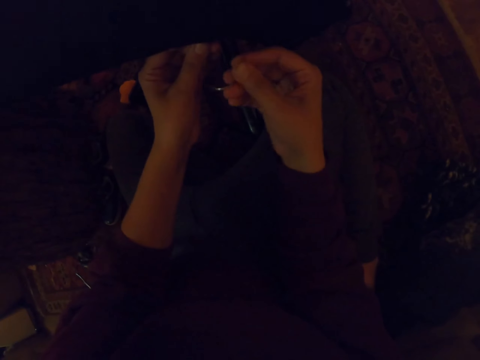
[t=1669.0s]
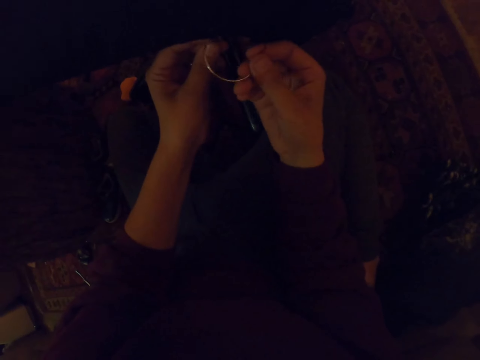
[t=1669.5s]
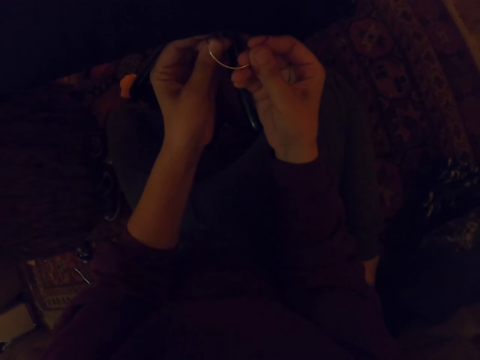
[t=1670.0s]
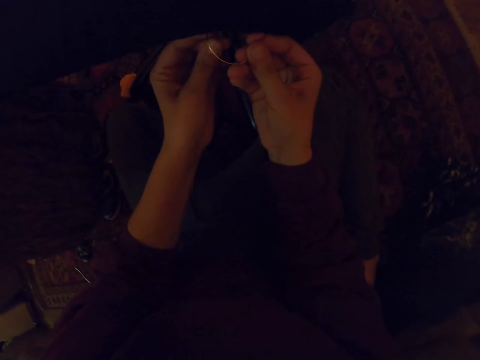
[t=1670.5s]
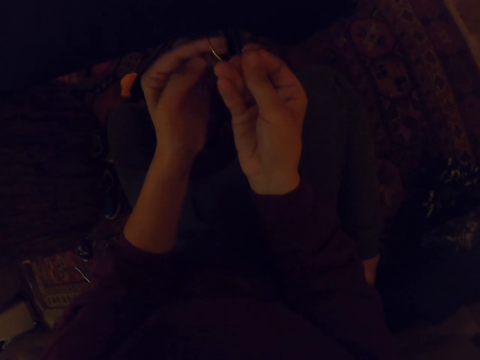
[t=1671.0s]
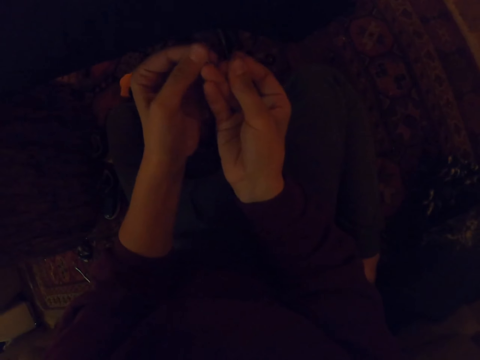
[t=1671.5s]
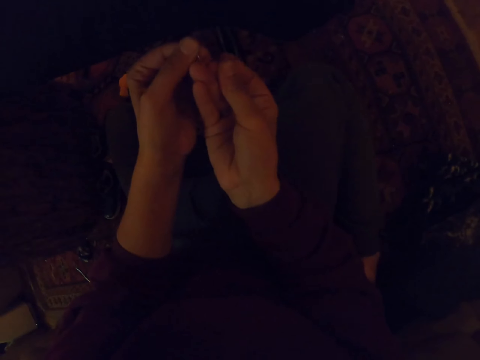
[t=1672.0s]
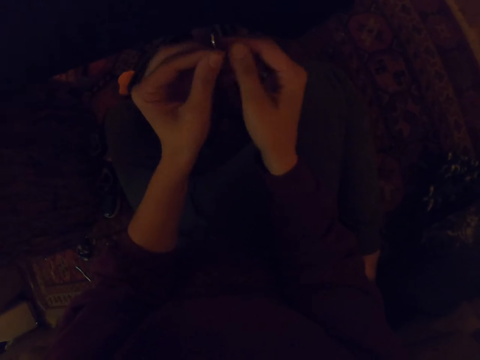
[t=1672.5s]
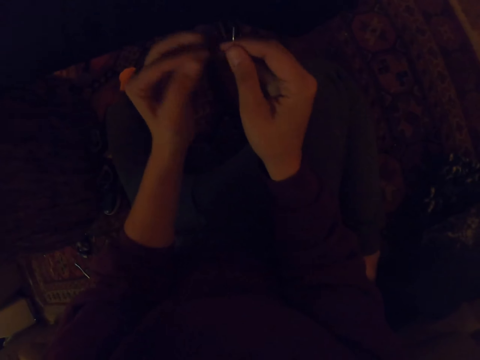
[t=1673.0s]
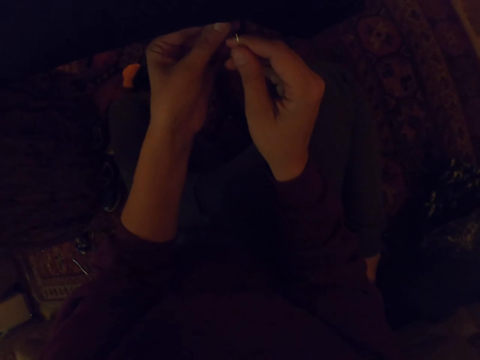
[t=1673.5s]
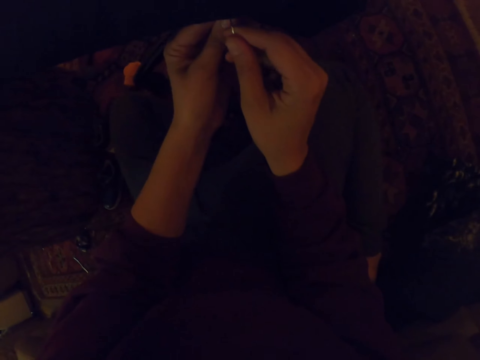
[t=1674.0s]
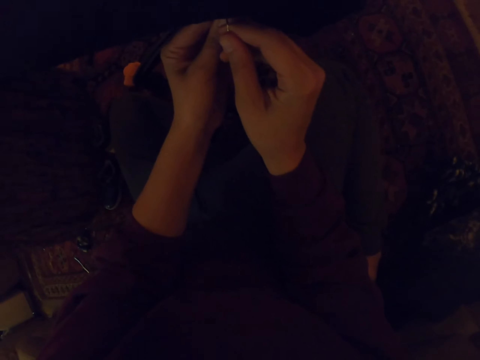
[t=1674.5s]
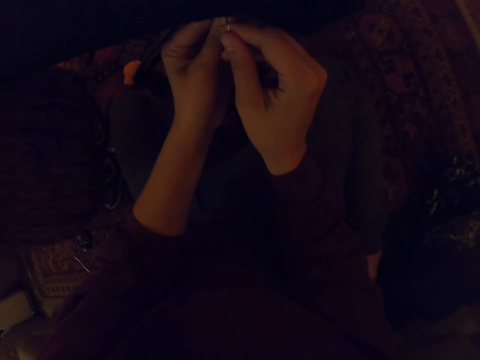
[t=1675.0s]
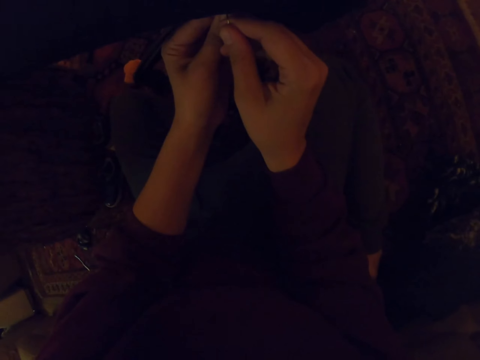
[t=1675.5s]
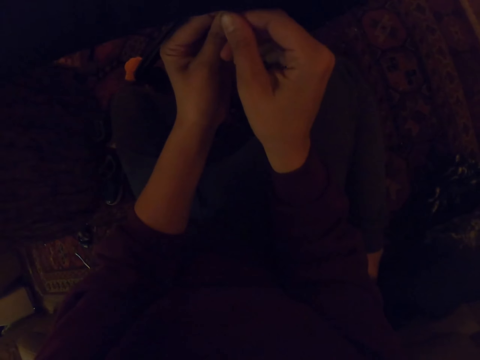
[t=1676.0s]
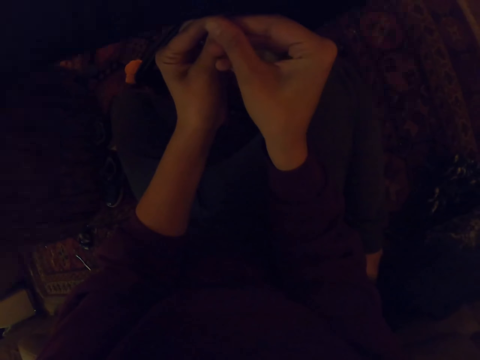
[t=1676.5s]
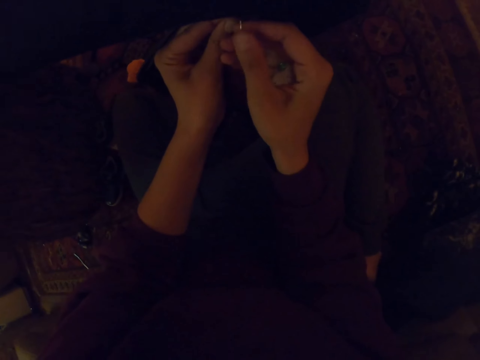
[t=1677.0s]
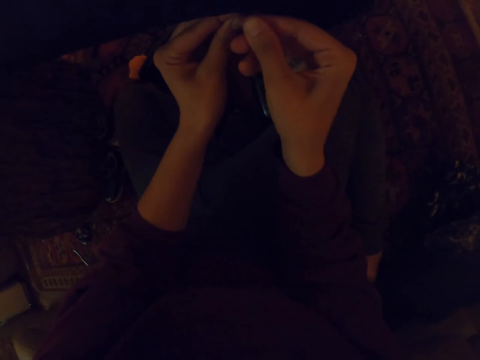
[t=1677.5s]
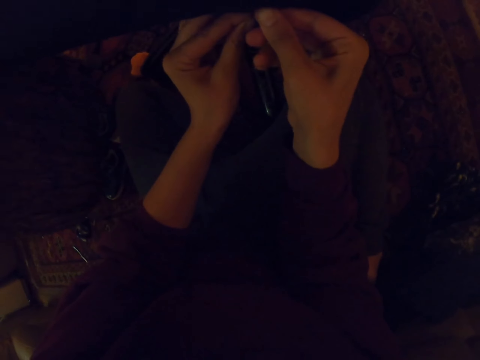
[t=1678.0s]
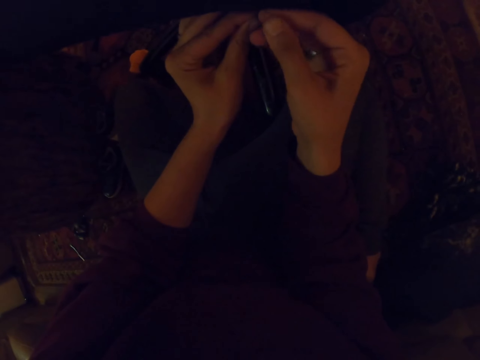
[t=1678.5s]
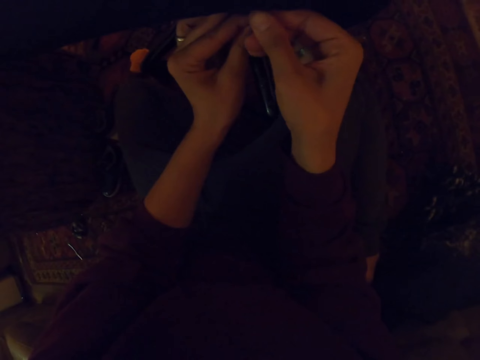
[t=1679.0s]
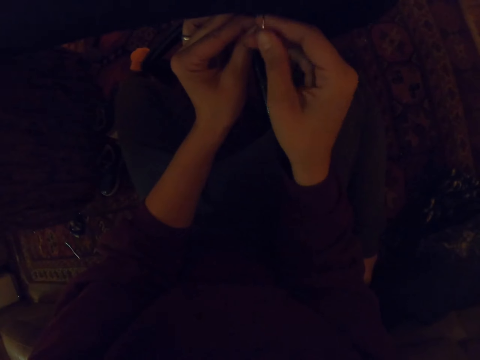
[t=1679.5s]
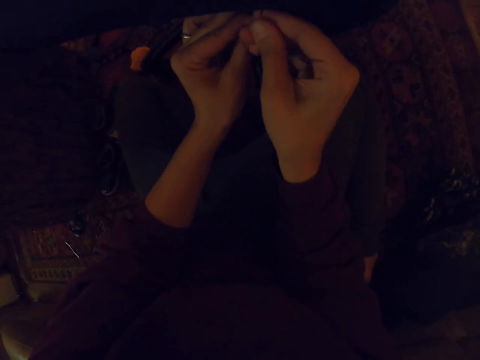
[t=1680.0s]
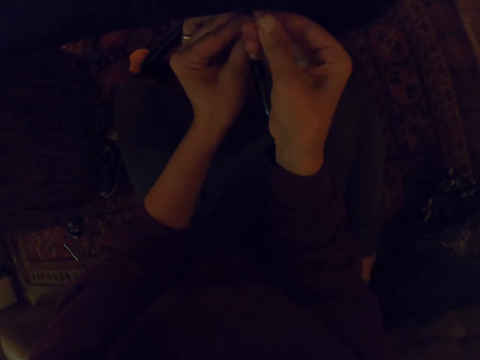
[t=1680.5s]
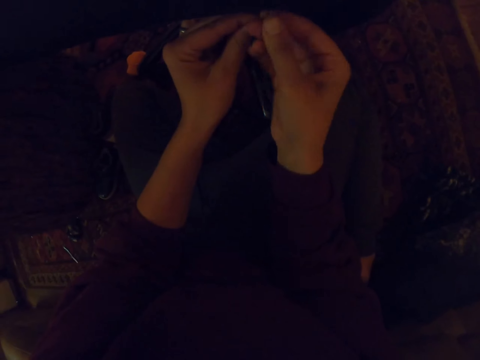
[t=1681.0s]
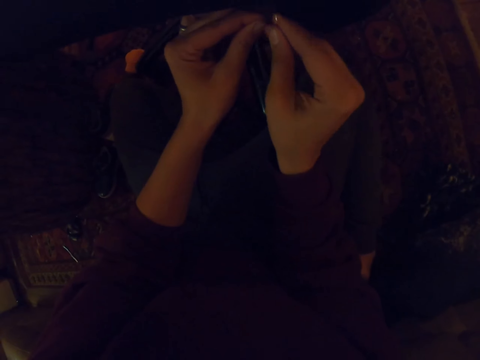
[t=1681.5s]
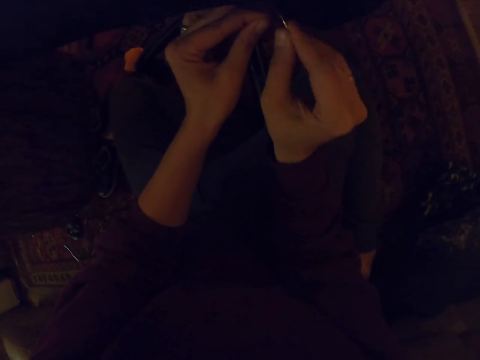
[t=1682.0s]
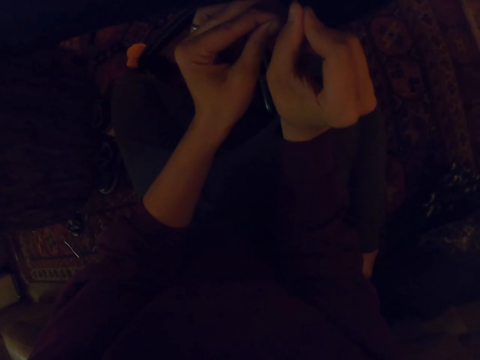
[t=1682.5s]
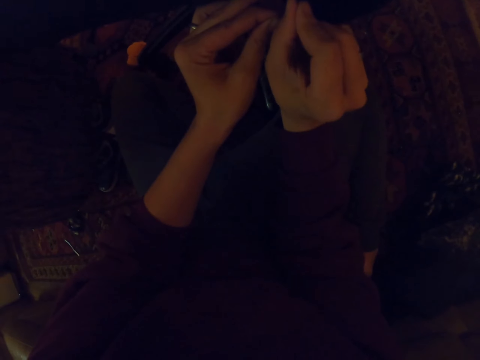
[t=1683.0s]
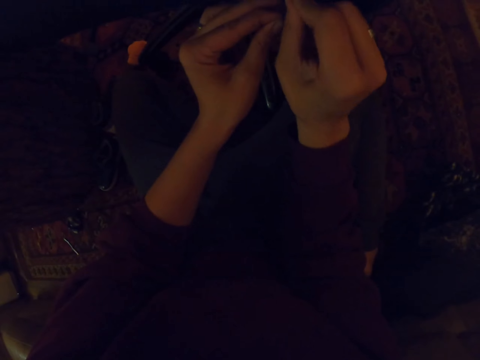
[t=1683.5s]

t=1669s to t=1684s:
The camera wearer pierces the fabric with a needle. They tie the string around the needle. They pierce the fabric with the needle.

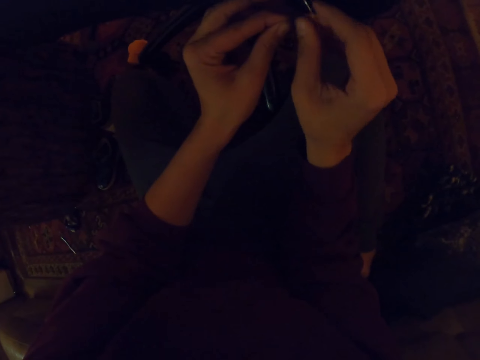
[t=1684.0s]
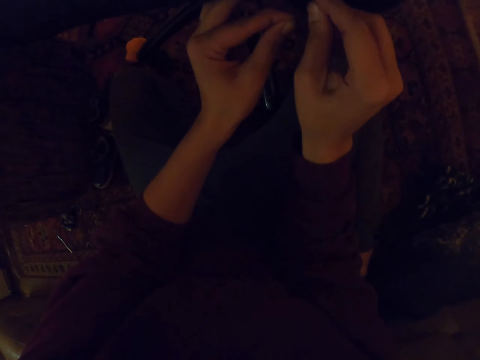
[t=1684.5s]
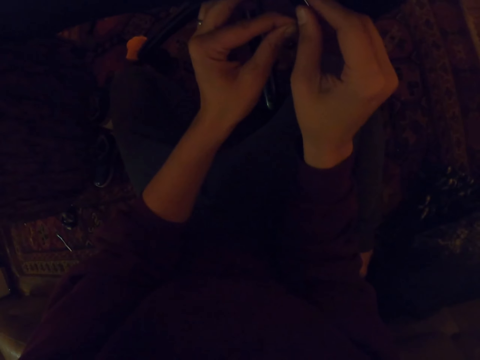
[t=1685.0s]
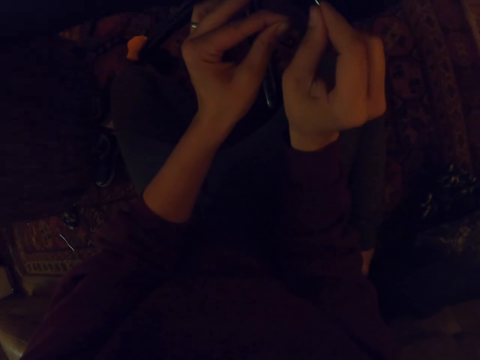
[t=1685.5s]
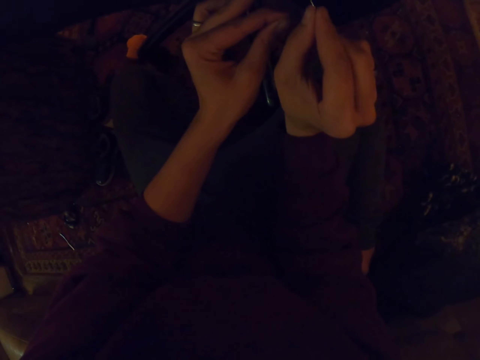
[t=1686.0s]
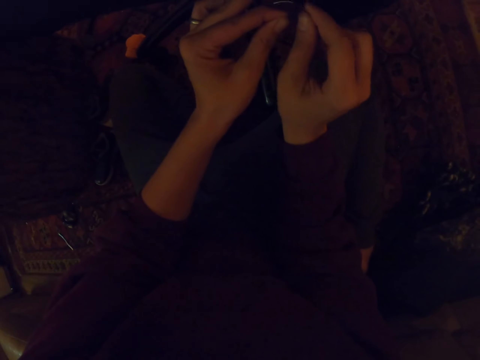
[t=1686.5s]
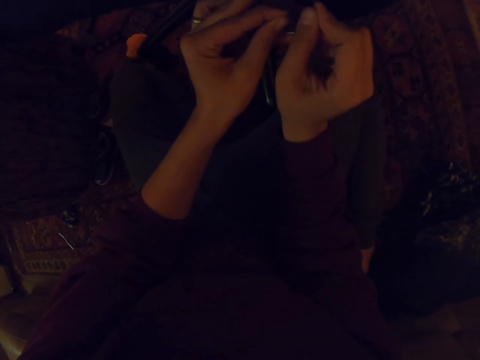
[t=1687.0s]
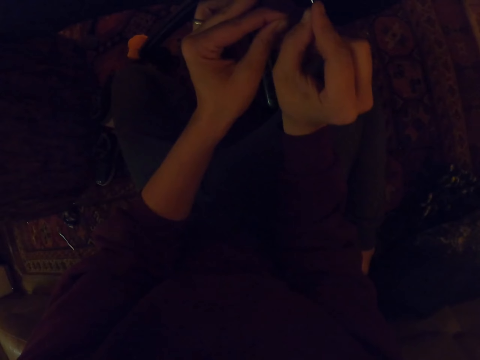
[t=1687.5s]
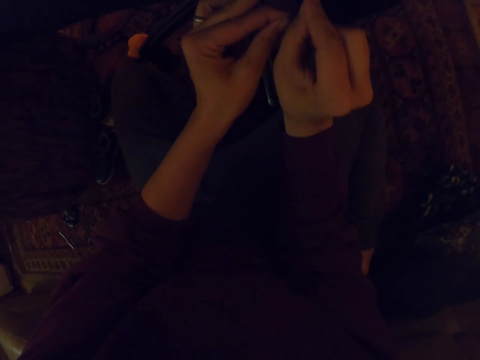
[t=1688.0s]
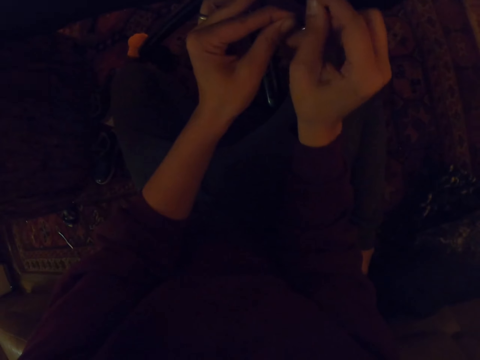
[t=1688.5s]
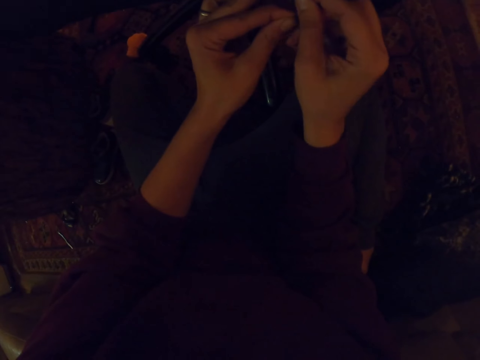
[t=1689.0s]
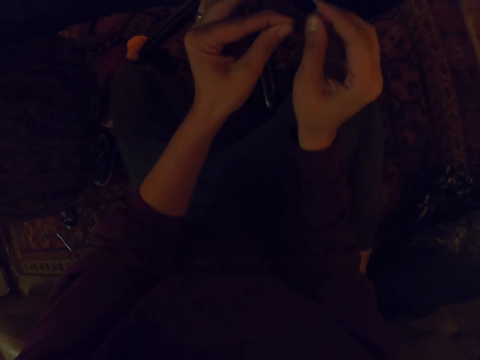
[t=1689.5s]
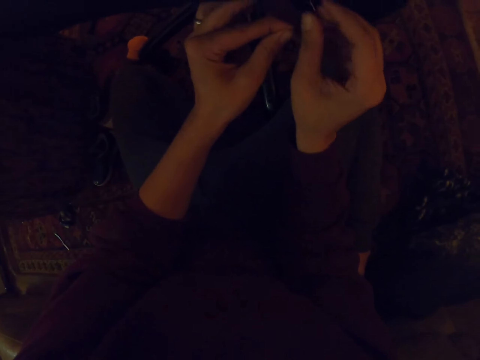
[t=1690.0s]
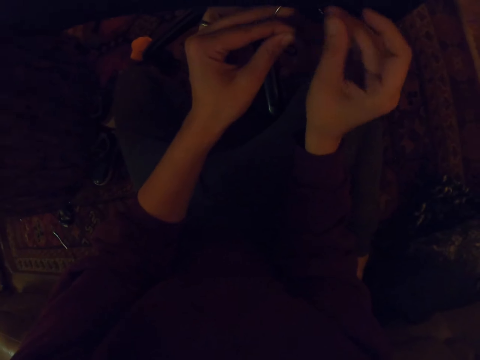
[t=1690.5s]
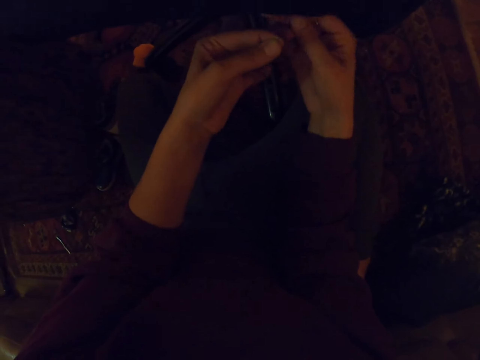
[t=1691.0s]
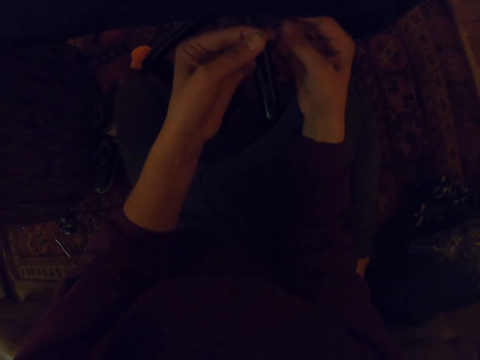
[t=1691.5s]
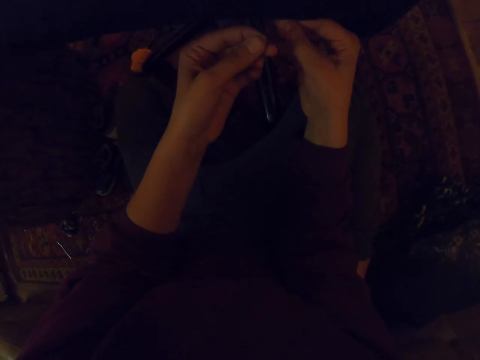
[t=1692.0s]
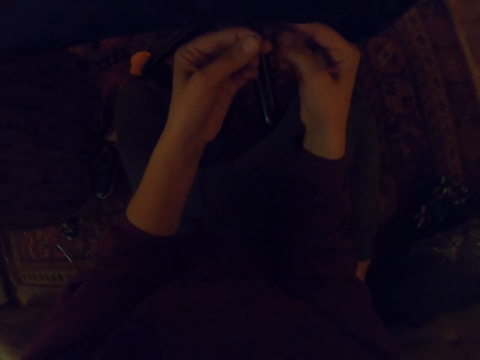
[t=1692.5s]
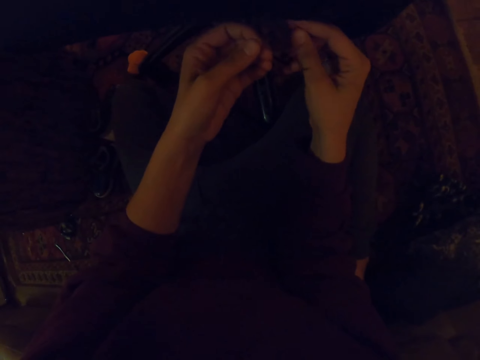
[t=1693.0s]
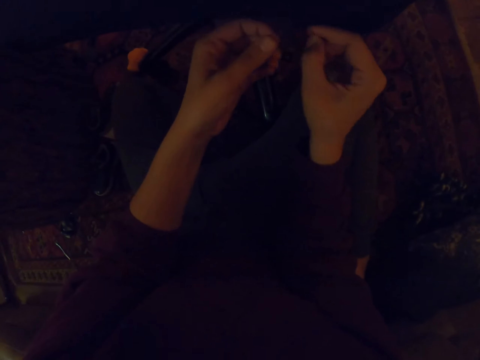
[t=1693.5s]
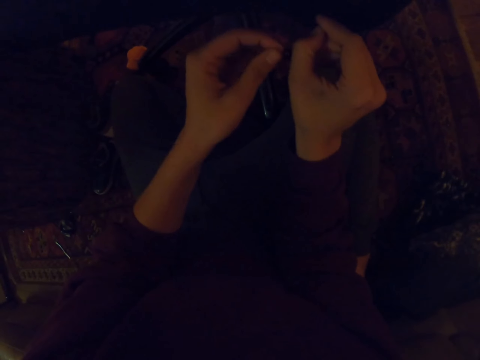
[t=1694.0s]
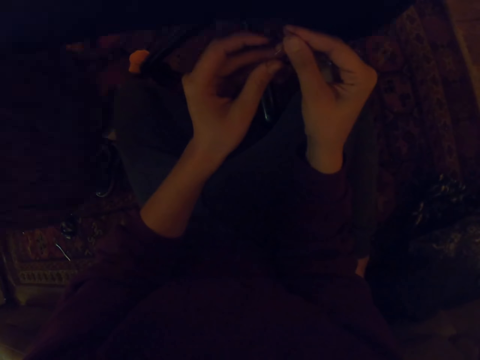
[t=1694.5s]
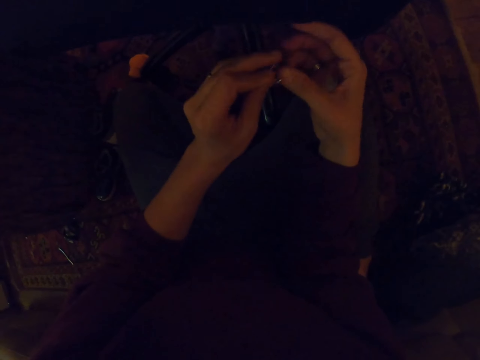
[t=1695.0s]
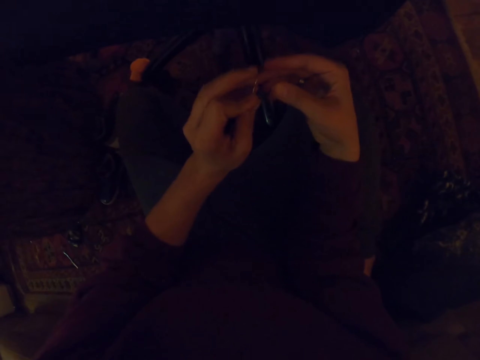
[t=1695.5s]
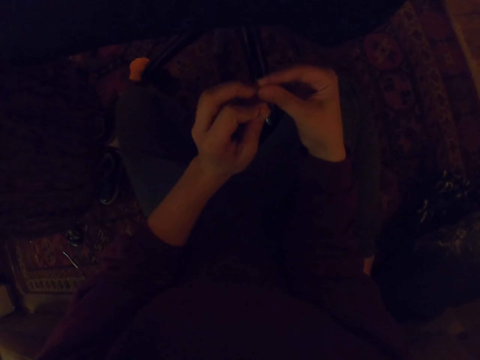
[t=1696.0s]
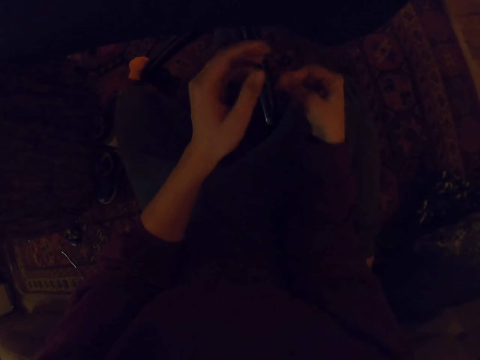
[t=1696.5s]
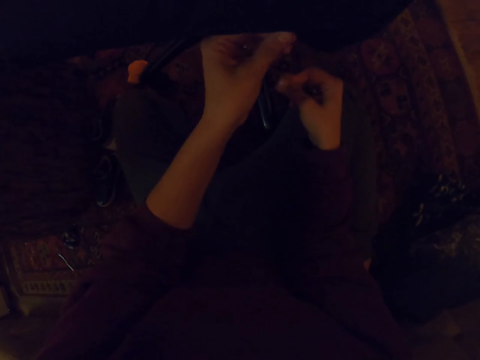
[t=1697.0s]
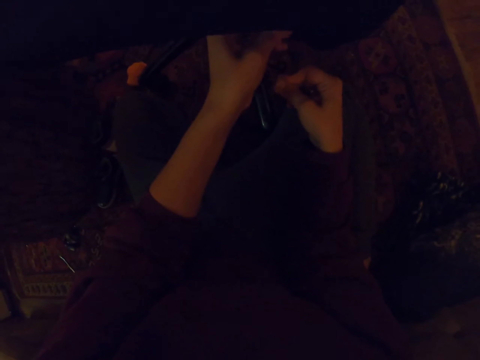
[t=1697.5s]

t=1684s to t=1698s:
The camera wearer ties a string around the needle.
